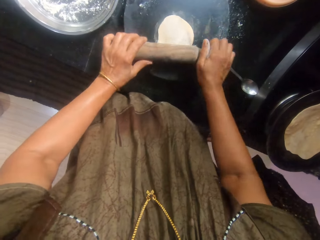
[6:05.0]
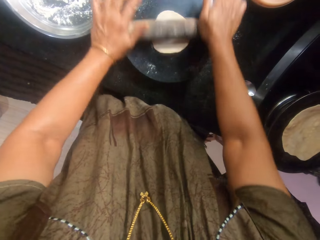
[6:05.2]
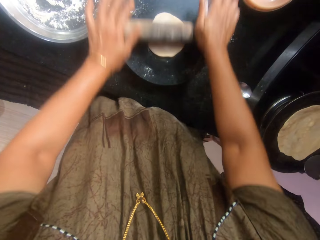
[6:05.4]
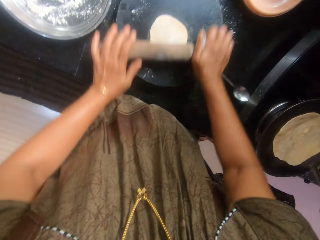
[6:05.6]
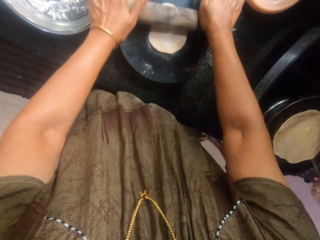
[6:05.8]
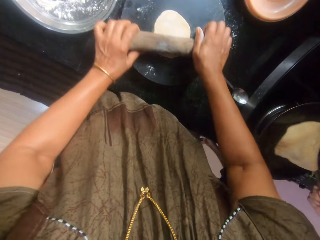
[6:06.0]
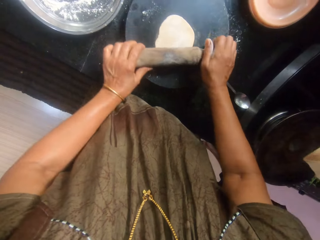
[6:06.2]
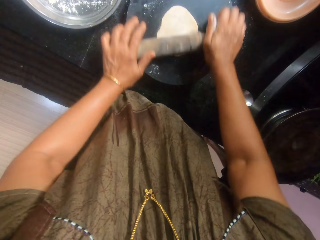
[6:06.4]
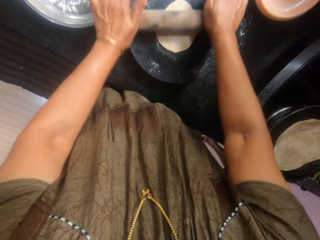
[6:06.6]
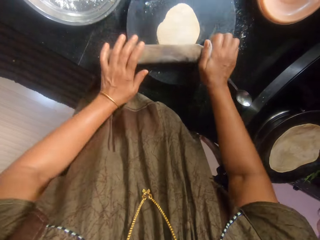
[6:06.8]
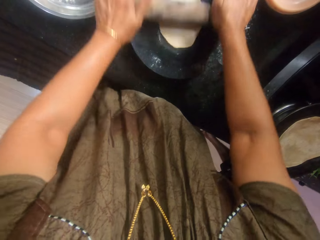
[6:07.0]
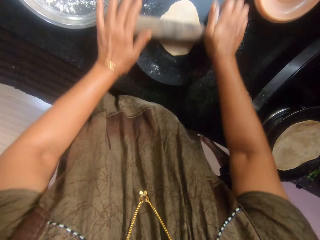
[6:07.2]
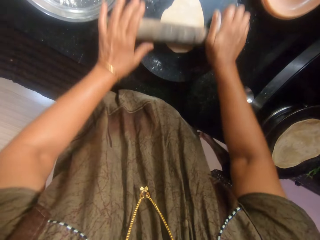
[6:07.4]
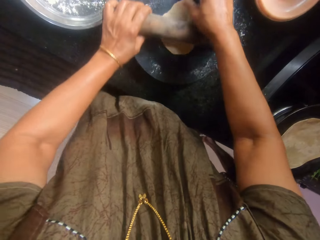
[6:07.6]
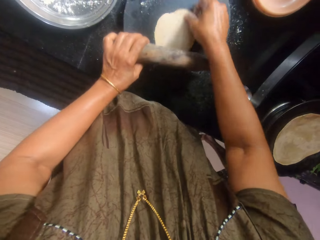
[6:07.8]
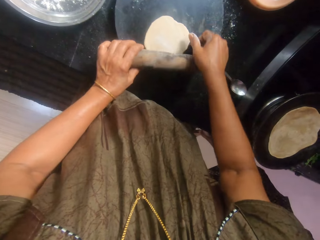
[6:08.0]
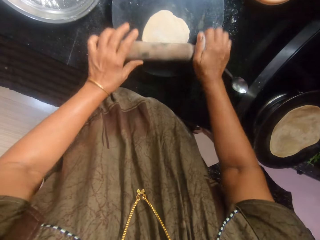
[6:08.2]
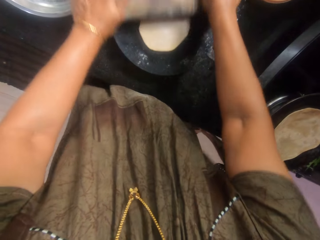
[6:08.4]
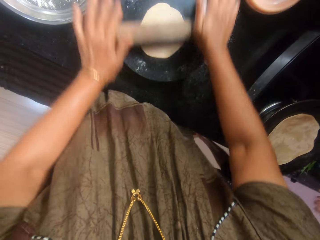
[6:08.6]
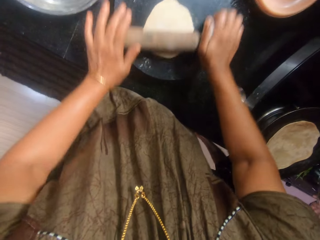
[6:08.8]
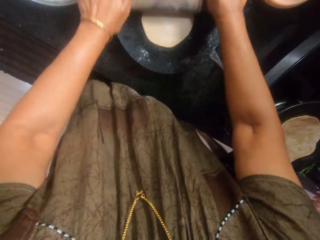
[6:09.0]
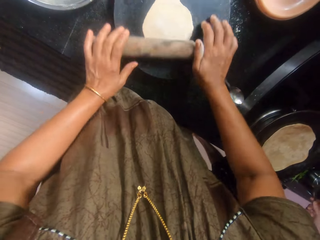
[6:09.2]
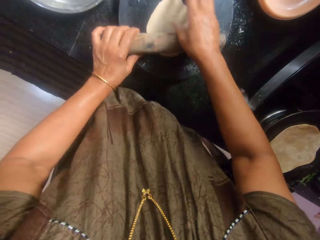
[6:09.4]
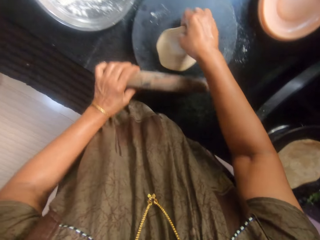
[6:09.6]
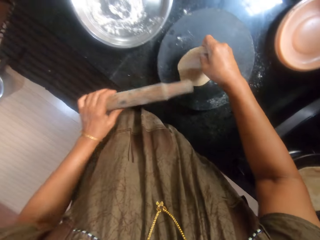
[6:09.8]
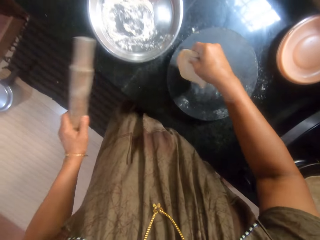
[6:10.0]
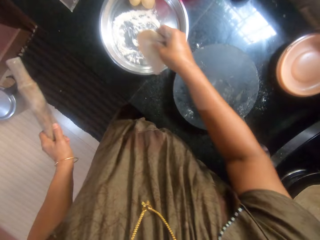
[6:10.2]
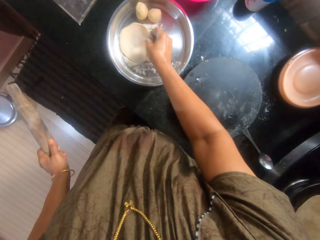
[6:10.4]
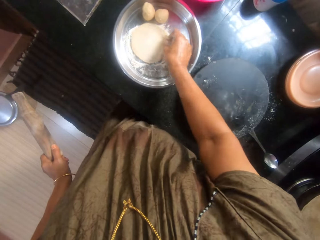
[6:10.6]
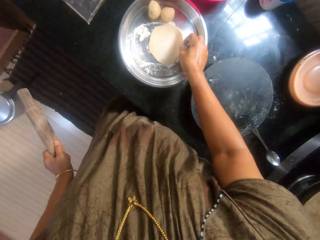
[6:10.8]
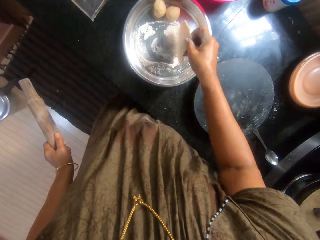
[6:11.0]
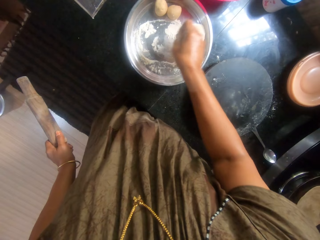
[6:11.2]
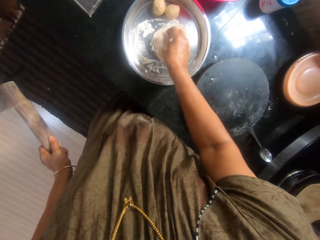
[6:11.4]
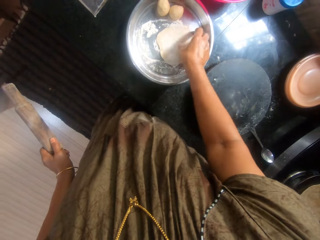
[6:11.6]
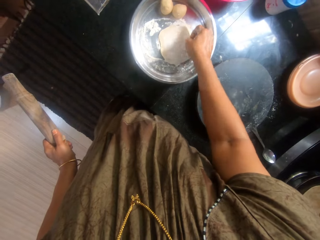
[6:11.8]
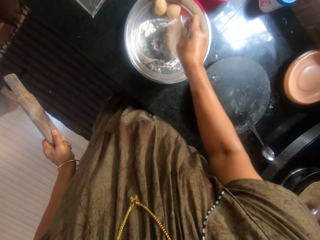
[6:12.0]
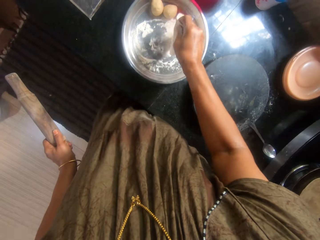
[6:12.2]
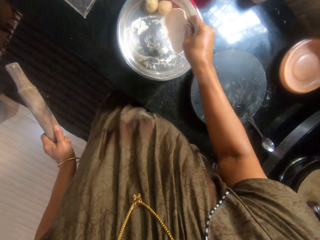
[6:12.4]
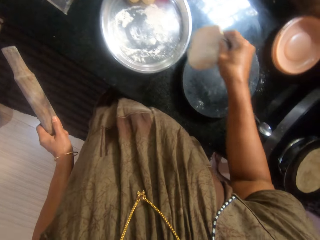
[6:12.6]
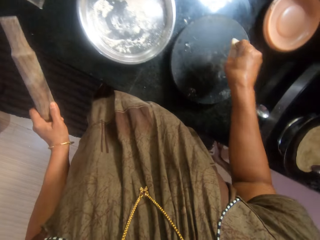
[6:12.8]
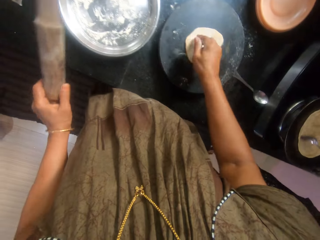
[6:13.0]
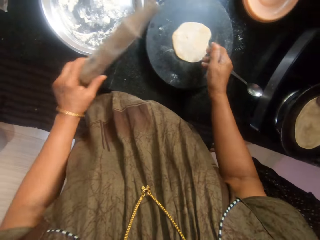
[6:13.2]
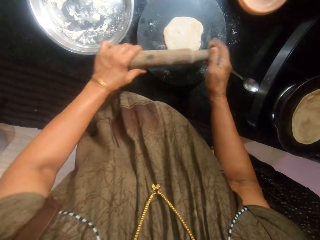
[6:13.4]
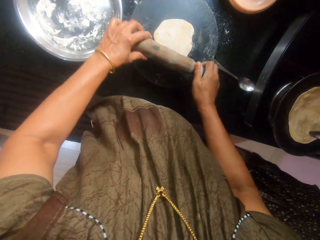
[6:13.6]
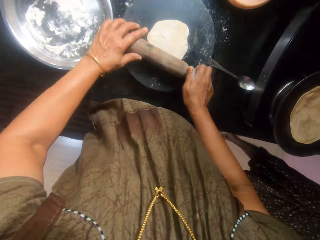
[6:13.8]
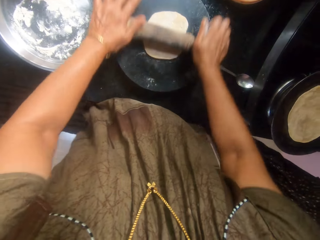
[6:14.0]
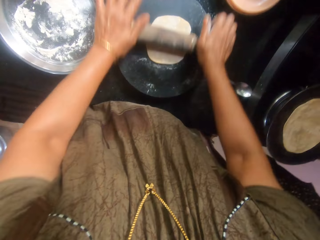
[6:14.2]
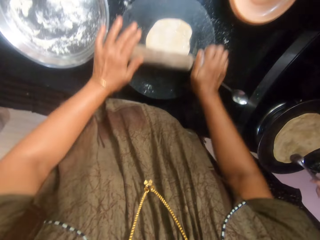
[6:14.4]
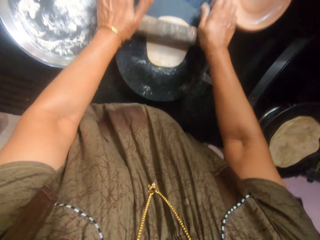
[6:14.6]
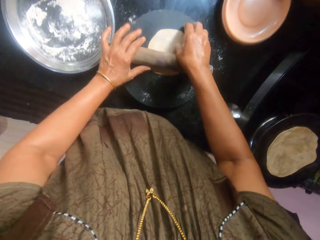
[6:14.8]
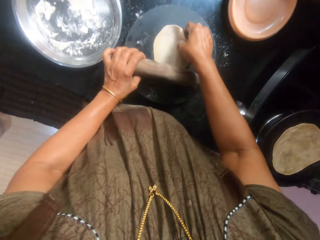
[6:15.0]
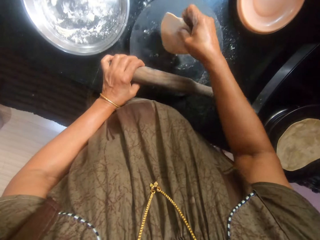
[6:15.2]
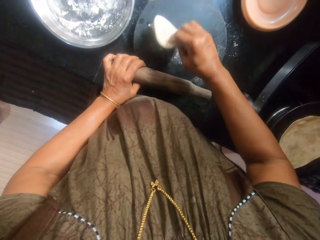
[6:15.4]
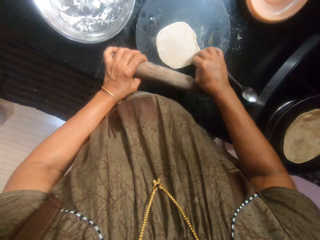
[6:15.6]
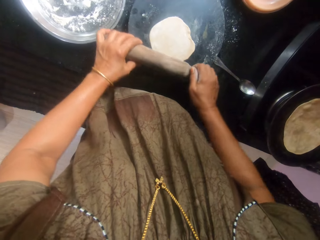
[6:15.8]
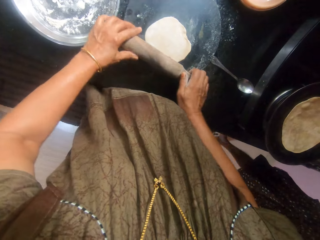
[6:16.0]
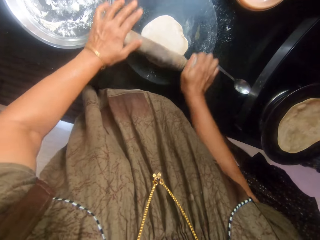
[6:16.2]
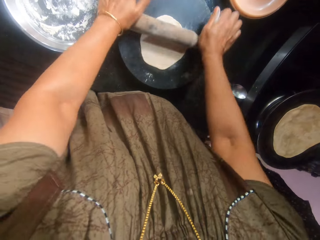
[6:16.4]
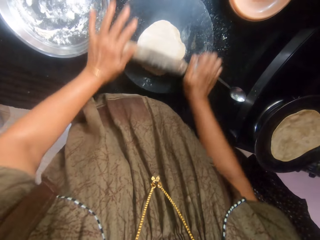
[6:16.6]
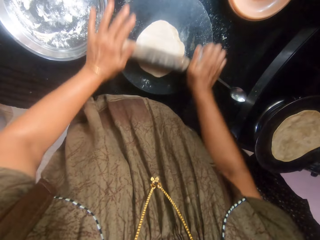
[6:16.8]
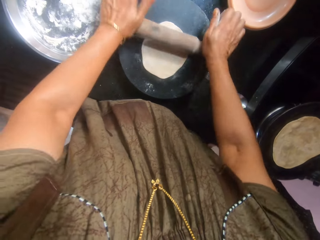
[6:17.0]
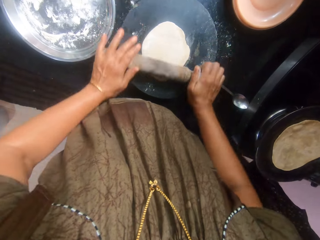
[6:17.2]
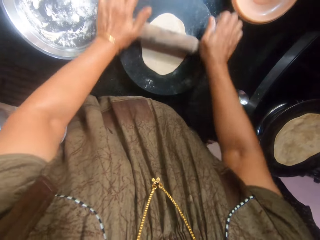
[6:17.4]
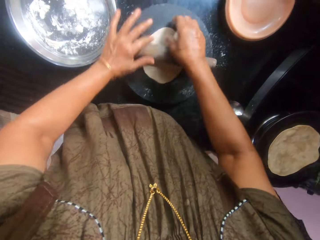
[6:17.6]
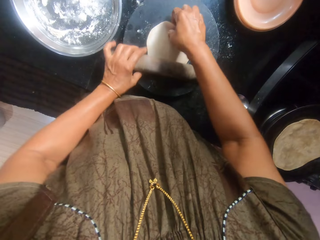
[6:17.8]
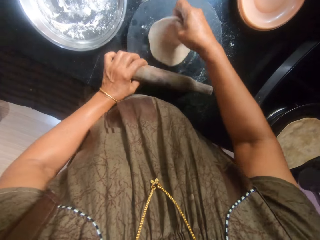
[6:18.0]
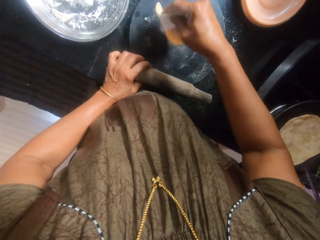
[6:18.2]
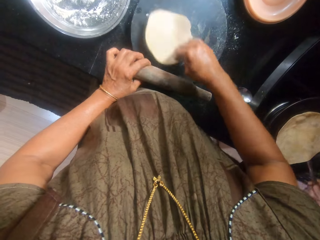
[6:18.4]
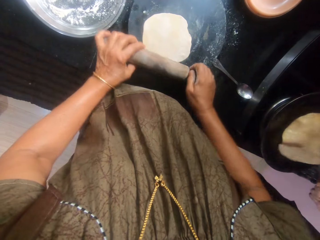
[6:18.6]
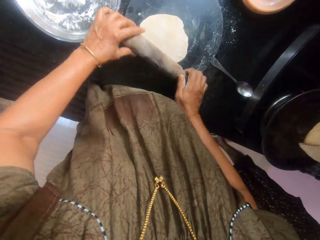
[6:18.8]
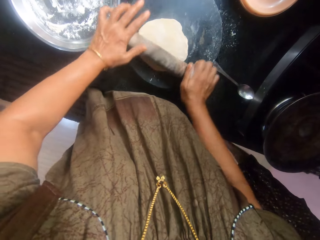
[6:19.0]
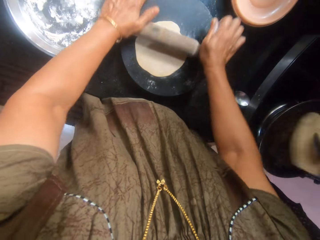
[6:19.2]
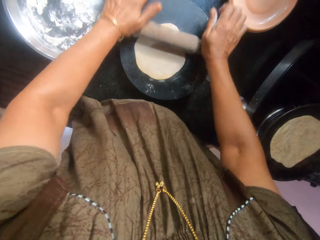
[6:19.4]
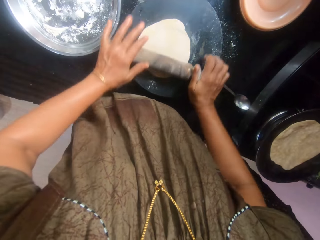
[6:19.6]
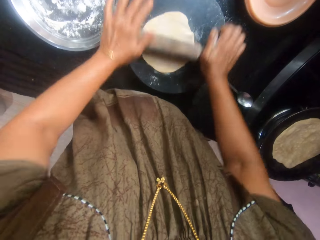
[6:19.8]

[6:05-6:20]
The camera wearer rotates the dough. They flatten the dough with the rolling pin. They flip the dough inside the pan with the spoon. They flatten the dough with the rolling pin. They rotate the dough. They flatten the dough with the rolling pin. They pick the dough from the pastry board. They mix the dough with flour inside the tray. They put the dough on the flour. They rub oil on the dough inside the pan. They place the dough on the pastry board. They flatten the dough with the wooden rolling pin. They turn the dough upside down. They flatten the dough with the wooden rolling pin. They turn the dough upside down. They flip the dough inside the pan with the spoon. They flatten the dough with the rolling pin. They turn the dough upside down.

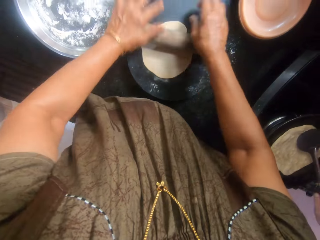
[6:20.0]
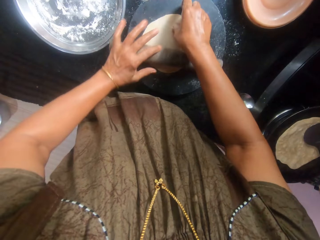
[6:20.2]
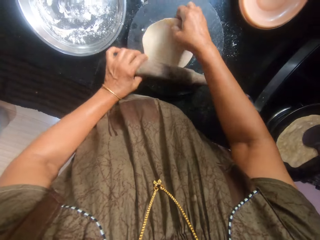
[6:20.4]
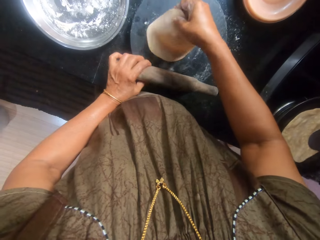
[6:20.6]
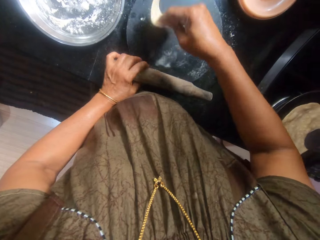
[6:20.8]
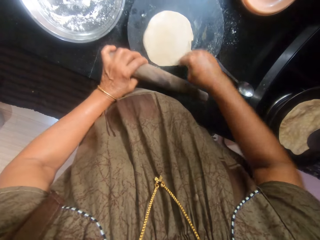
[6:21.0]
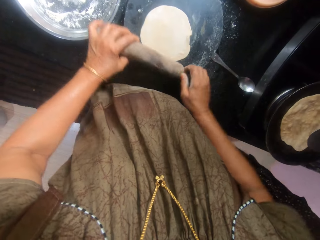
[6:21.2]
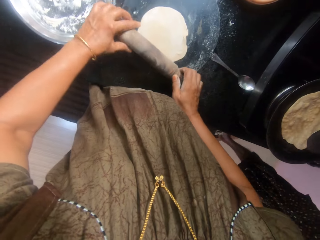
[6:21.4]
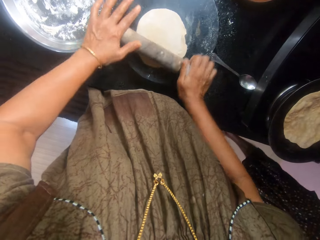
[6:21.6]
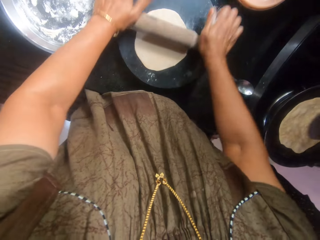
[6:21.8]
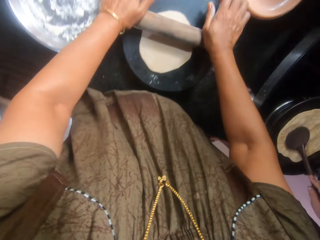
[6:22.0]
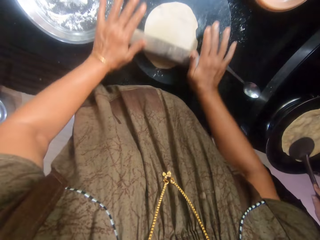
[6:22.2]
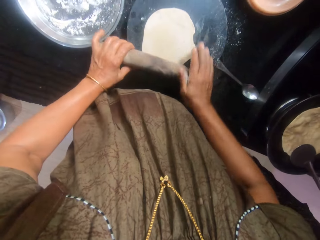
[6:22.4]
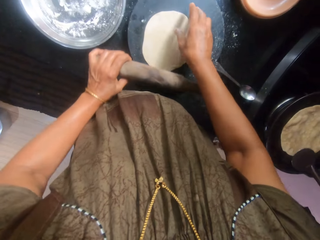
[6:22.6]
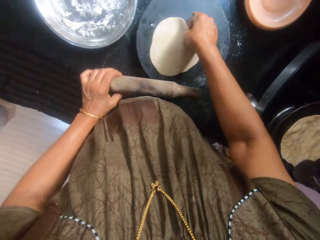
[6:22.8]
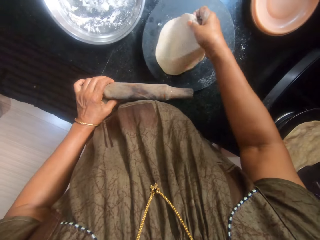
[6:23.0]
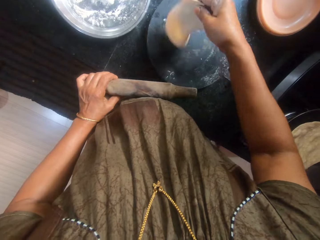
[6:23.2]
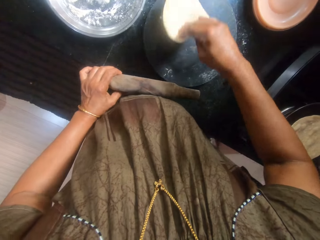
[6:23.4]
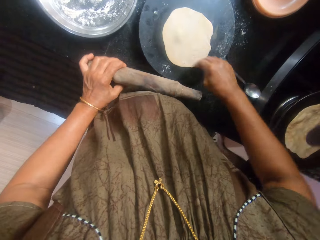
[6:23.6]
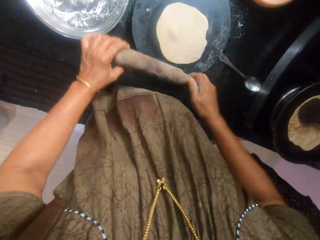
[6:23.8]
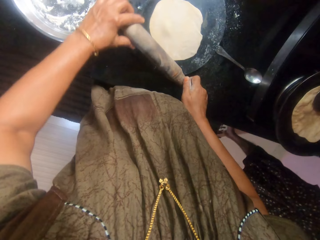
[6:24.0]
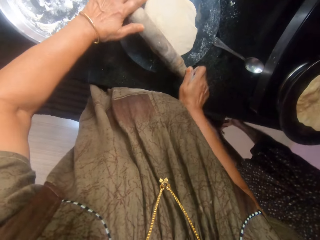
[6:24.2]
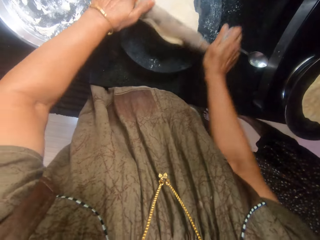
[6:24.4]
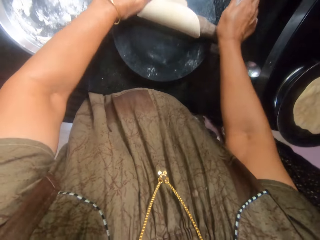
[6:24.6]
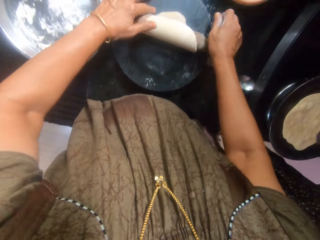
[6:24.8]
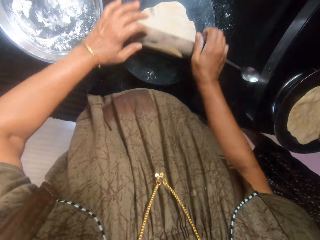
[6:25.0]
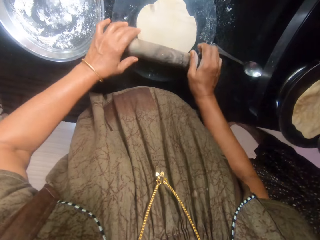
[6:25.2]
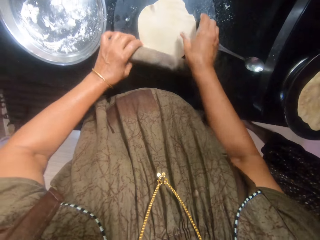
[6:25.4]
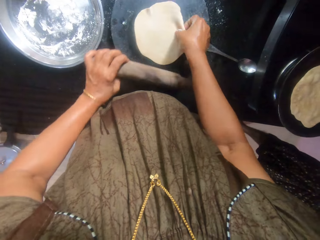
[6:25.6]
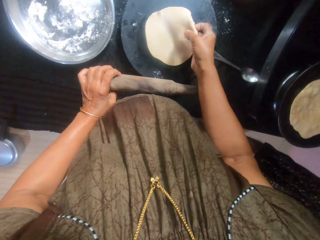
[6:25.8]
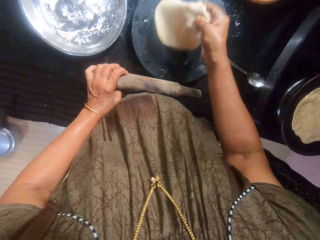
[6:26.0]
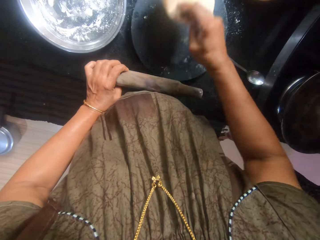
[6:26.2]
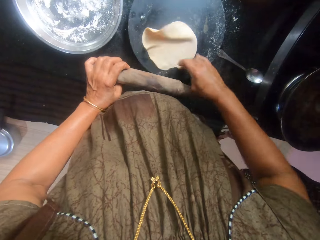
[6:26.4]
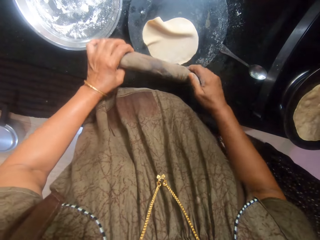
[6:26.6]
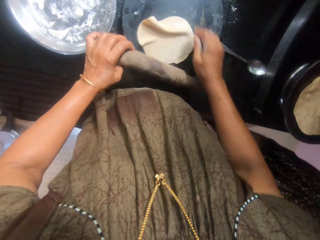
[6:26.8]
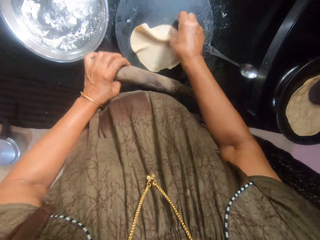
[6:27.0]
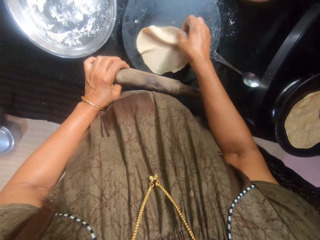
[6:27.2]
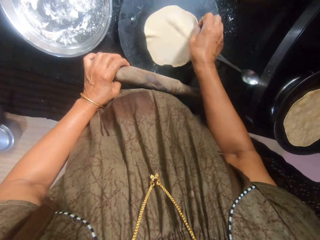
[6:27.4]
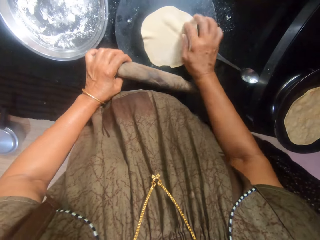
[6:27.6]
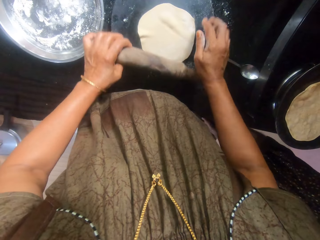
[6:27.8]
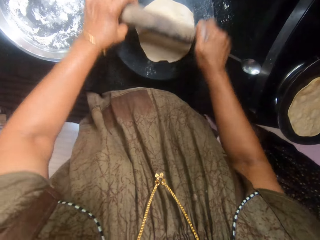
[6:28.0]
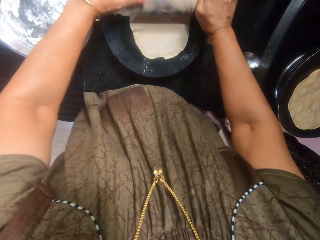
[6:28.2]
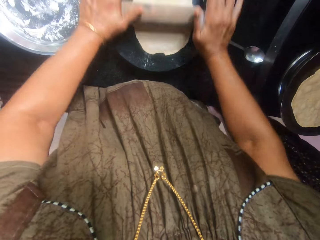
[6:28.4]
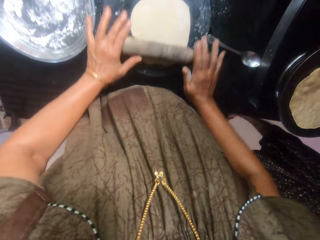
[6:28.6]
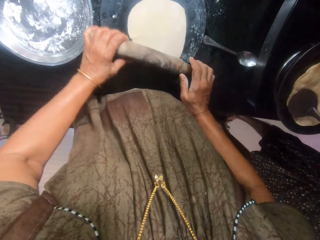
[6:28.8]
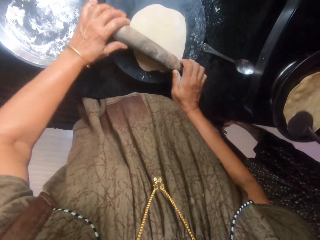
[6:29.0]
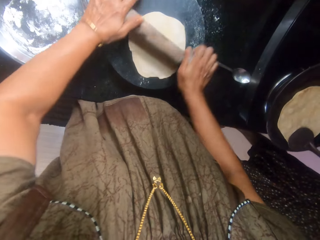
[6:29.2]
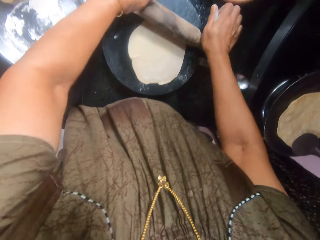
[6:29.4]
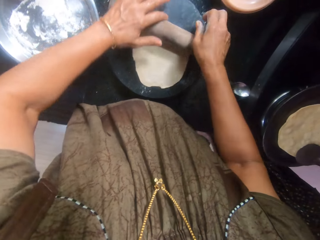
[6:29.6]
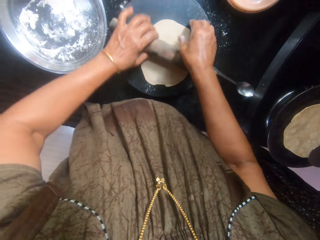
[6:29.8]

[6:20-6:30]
The camera wearer flattens the dough with the rolling pin. They turn the dough upside down. They flatten the dough with the wooden rolling pin. They turn the dough upside down. They spread the dough on the pastry board. They flatten the dough with the rolling pin.
